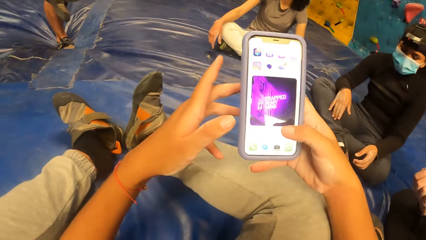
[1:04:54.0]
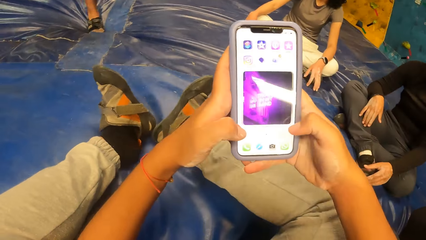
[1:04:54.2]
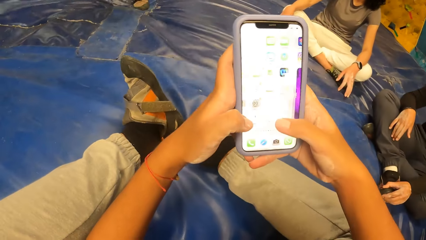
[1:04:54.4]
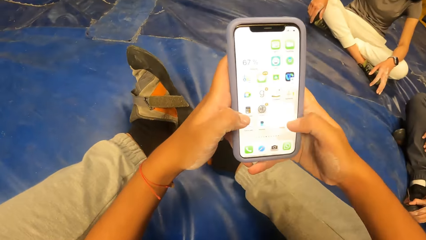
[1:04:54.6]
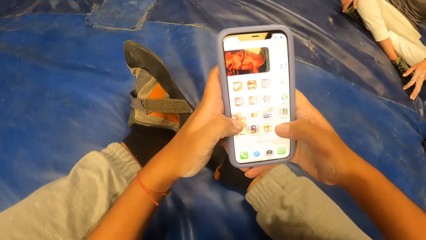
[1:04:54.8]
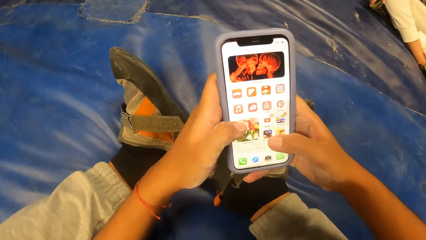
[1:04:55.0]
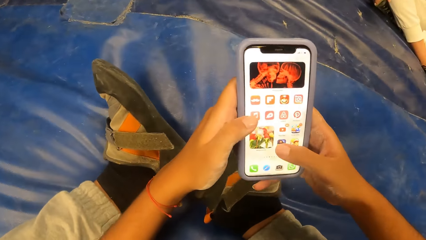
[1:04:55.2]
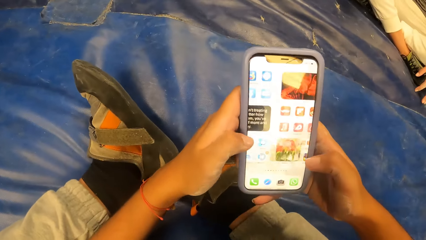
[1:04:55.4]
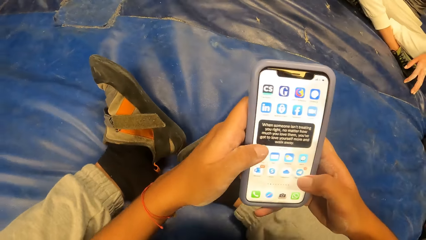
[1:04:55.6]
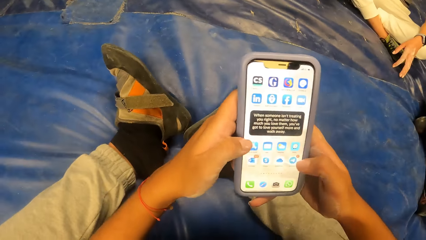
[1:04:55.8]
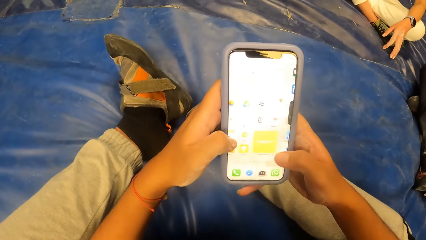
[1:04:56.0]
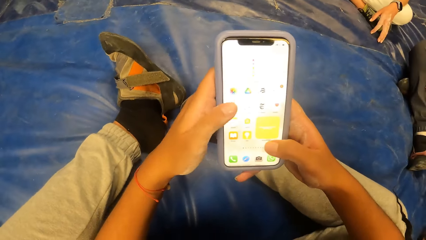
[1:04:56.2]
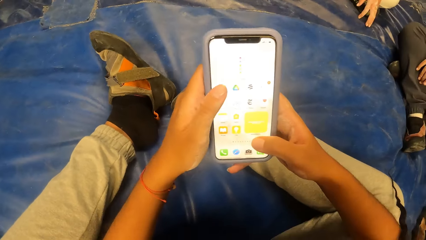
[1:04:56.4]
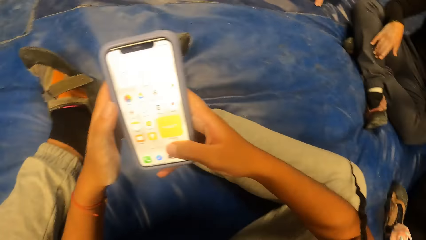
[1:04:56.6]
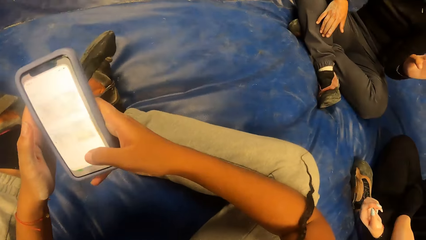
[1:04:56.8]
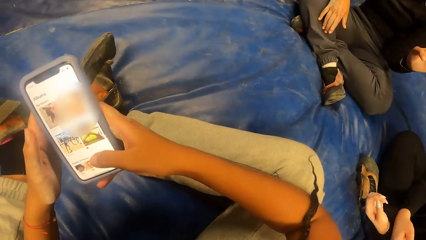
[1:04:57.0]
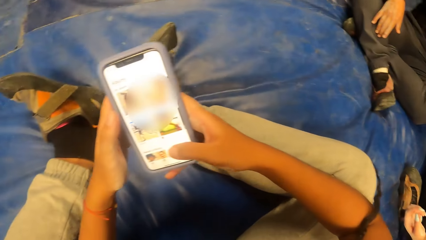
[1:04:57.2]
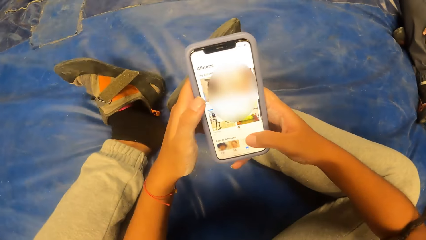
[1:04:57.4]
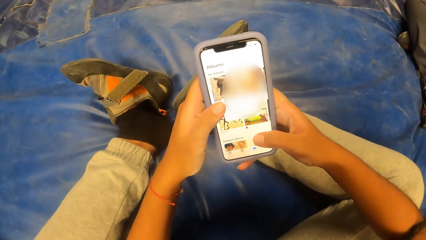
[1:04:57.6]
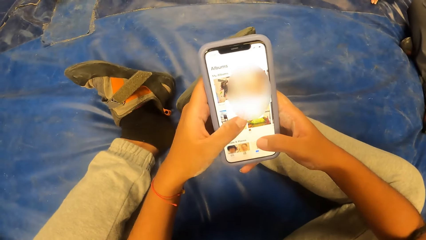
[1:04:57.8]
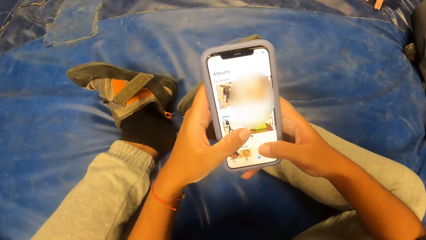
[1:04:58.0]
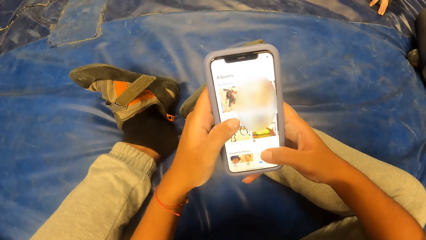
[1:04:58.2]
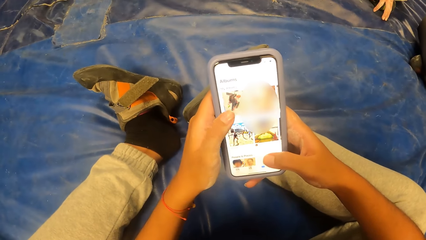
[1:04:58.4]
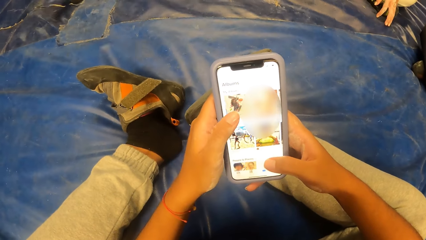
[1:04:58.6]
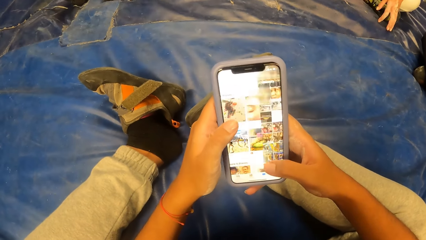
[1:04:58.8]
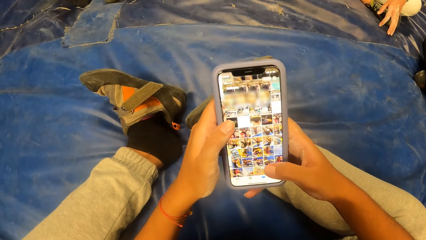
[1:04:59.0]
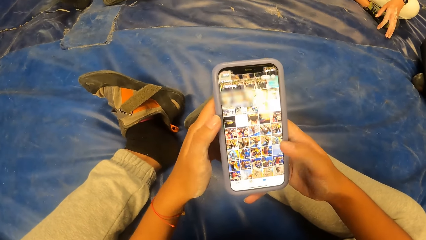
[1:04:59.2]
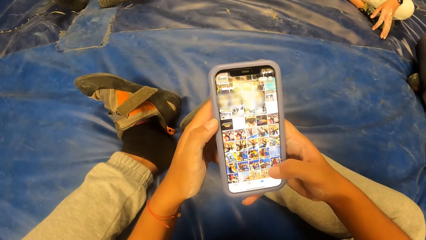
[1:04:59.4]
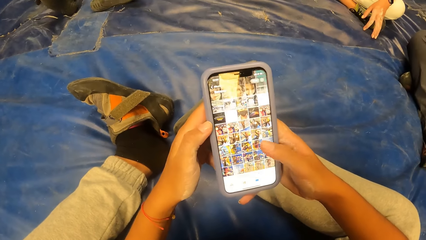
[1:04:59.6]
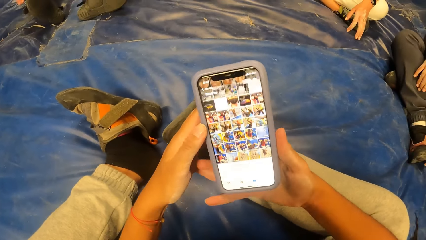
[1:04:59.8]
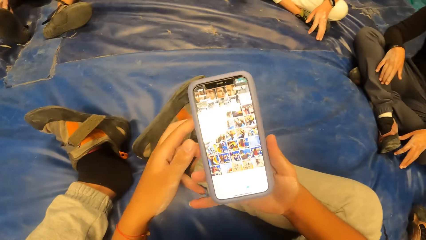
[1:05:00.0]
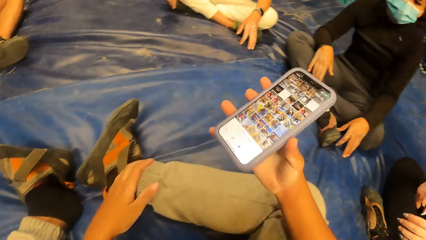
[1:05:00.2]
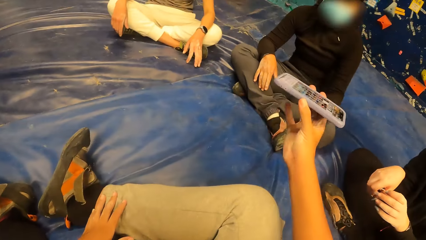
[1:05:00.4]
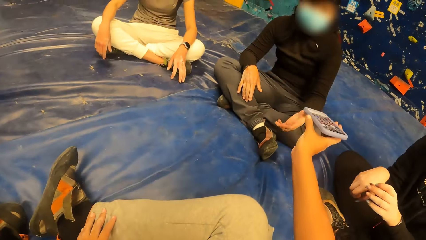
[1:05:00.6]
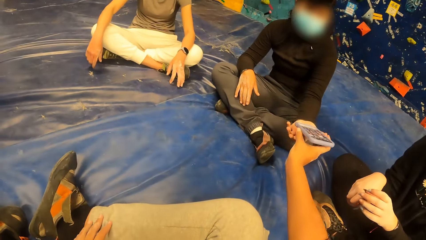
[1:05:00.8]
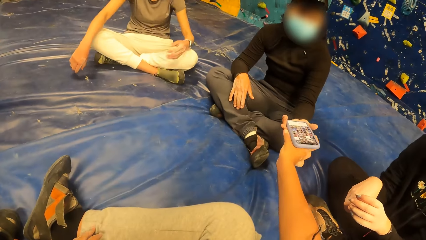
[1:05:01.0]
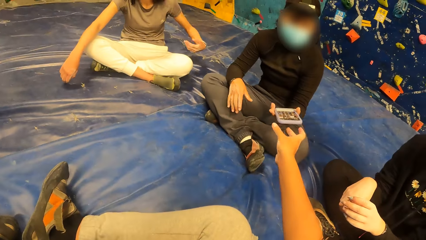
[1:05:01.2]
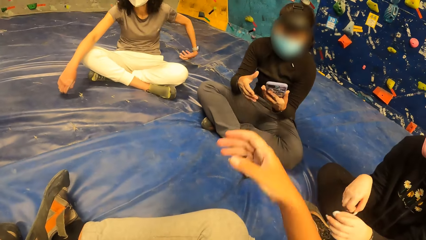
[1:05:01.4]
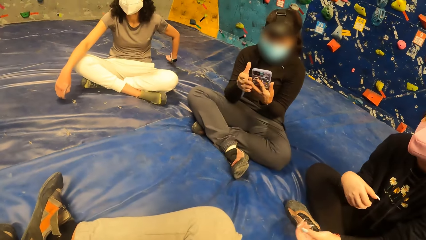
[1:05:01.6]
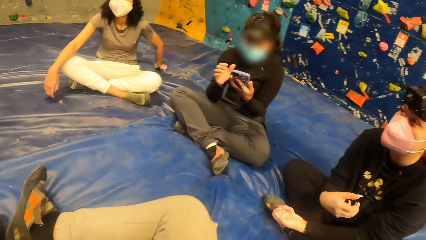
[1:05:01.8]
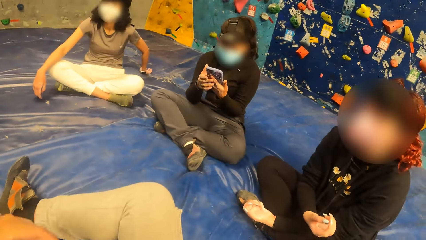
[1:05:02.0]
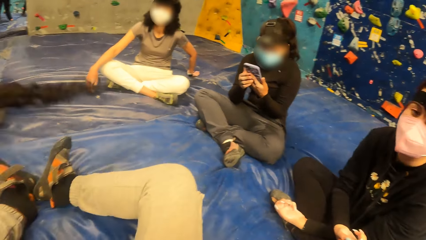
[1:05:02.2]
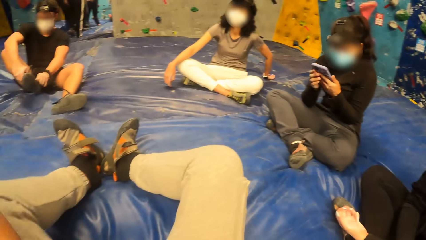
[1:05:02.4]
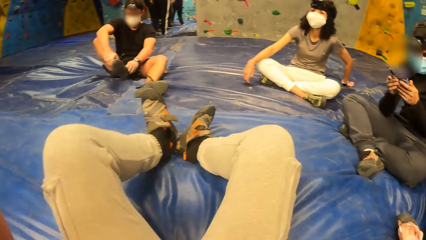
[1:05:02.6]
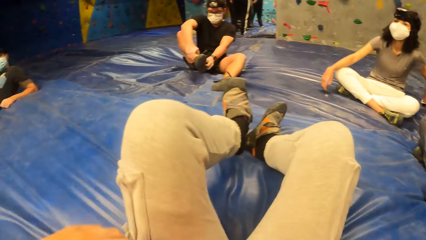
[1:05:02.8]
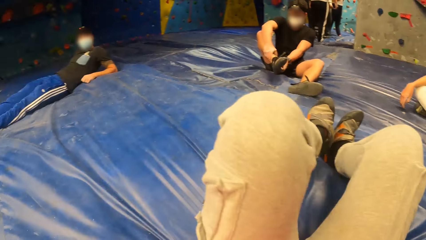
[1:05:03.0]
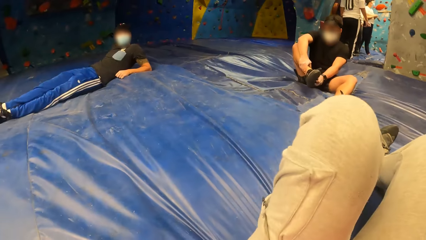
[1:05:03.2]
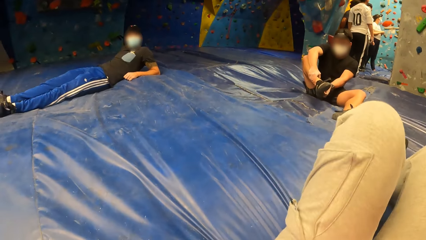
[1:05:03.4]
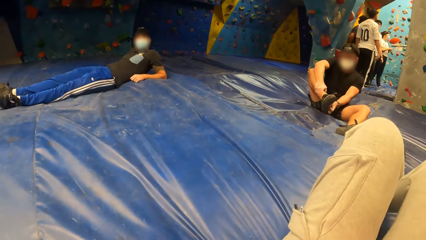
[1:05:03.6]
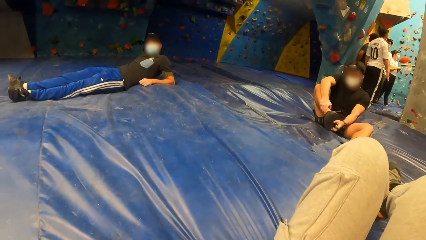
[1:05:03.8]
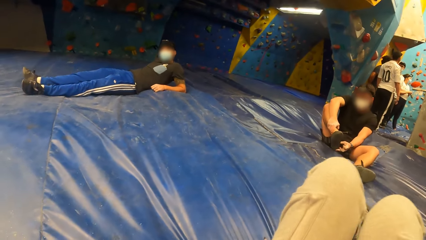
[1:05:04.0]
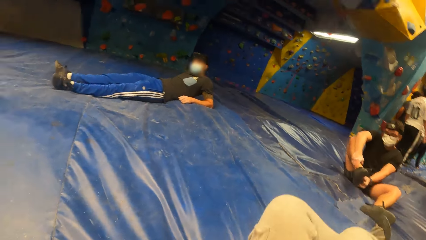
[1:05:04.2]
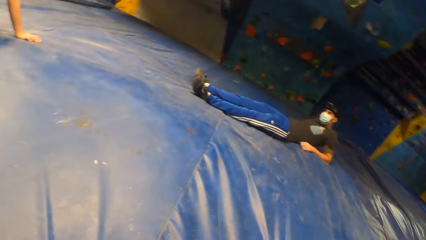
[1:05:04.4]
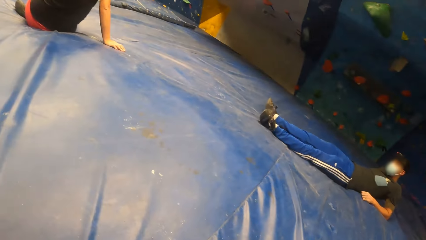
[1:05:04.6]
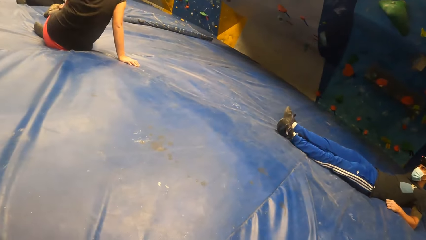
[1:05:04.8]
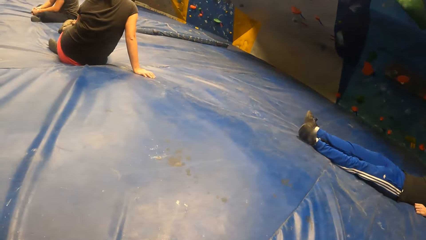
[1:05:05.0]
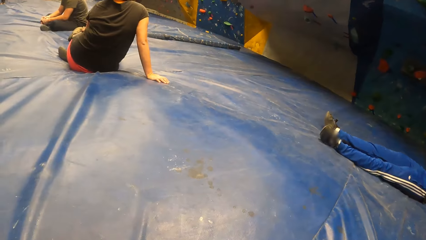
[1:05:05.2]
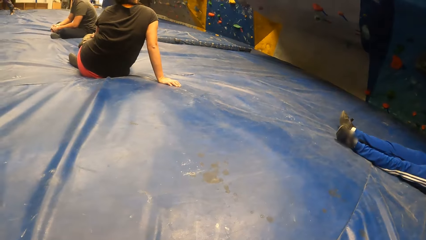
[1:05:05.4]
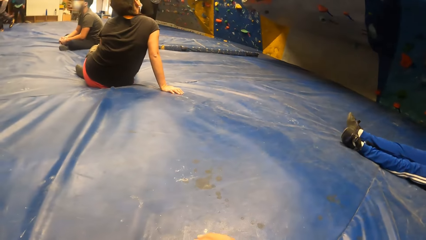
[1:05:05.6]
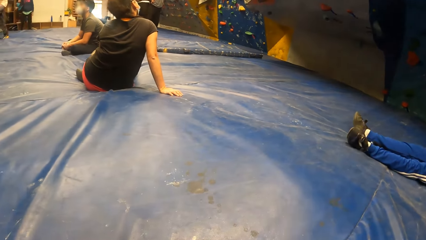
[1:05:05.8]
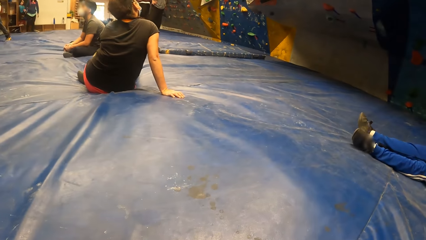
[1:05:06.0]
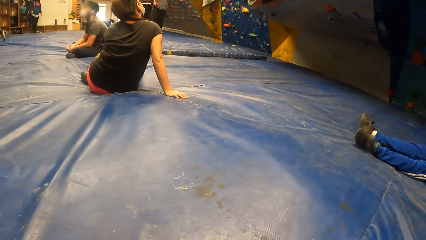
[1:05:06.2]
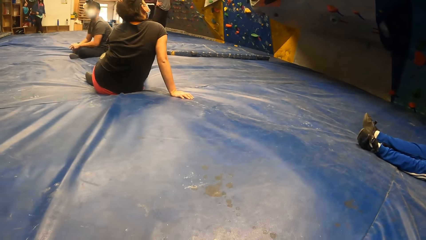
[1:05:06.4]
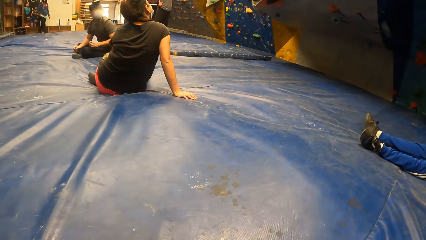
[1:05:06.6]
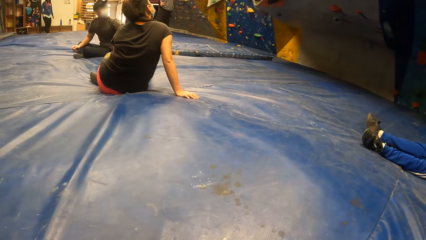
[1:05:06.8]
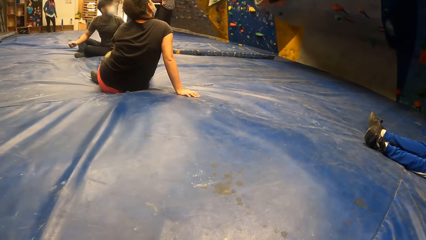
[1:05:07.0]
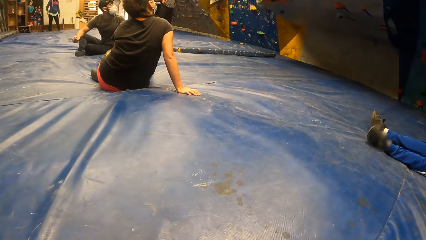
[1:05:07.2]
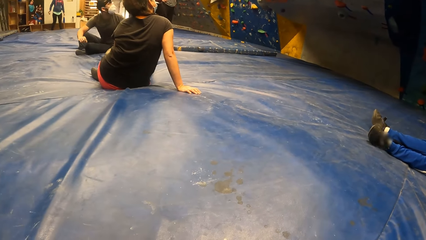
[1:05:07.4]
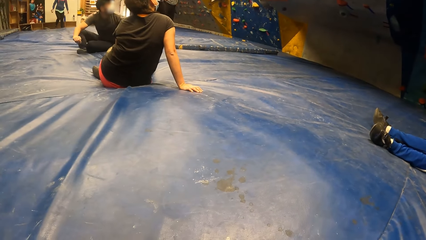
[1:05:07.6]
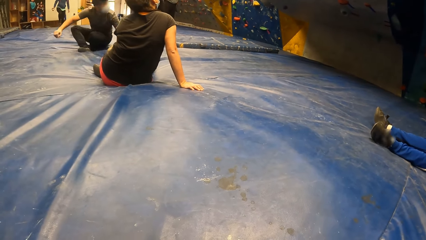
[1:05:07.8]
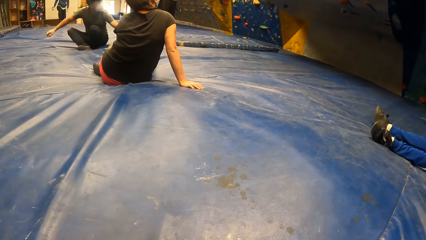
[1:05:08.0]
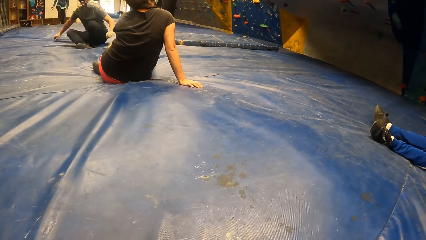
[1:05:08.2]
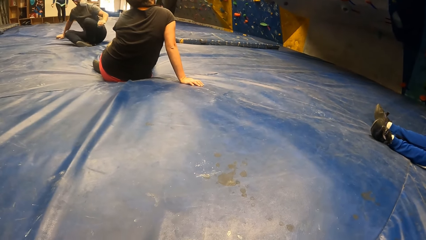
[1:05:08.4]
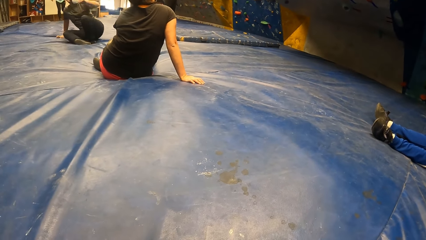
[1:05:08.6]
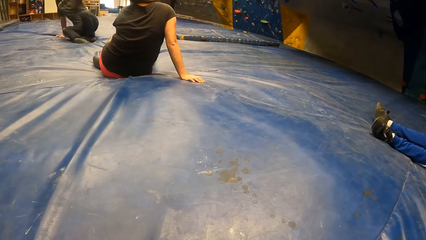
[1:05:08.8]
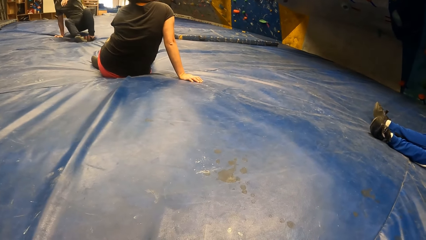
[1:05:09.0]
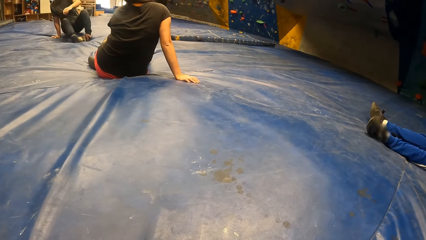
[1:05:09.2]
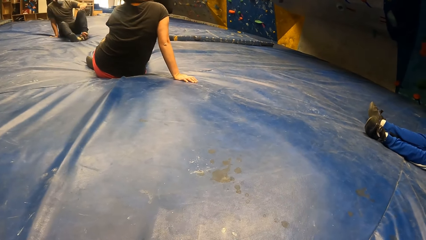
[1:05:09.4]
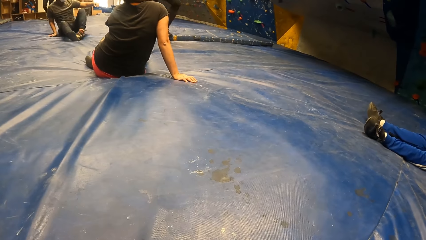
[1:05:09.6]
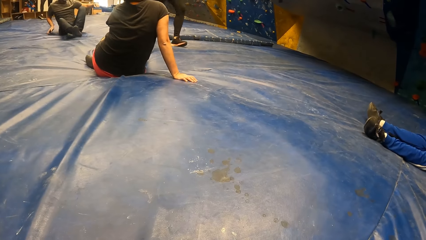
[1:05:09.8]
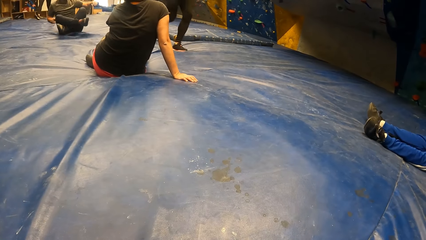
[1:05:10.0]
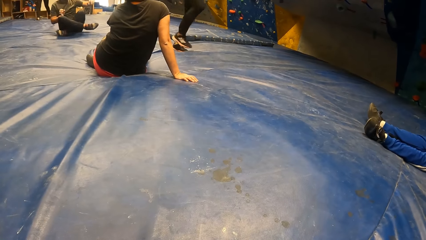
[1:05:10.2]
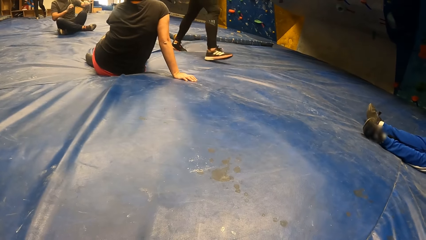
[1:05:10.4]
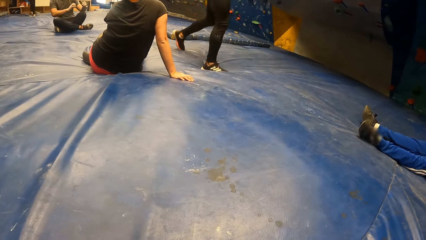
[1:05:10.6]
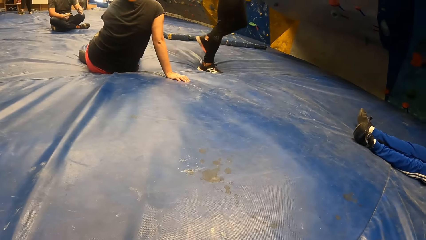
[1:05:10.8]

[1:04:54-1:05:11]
The camera wearer moves the hand up. She moves the phone. She holds the phone with both hands. She moves the phone forward and scrolls the phone. She looks at the phone. She gives the mobile phone to the woman with her right hand. She moves the phone aside. She moves hand down. She interacts with a man. She moves hand, turns to the left, moves the legs and looks around.
